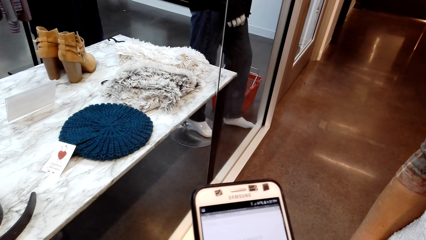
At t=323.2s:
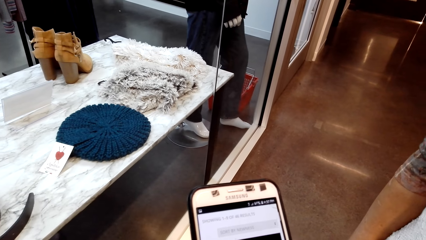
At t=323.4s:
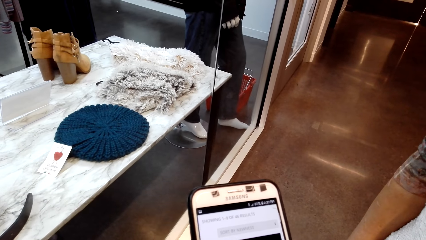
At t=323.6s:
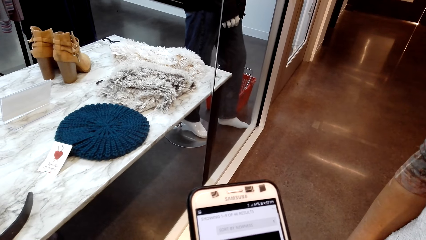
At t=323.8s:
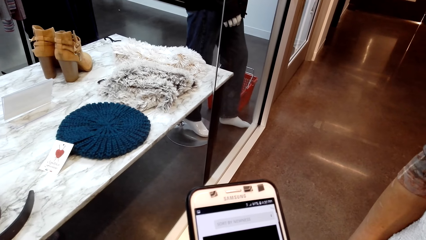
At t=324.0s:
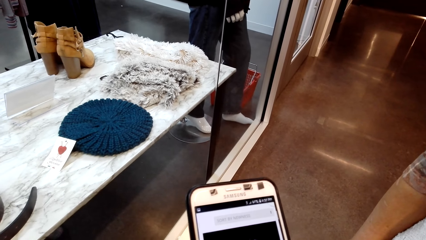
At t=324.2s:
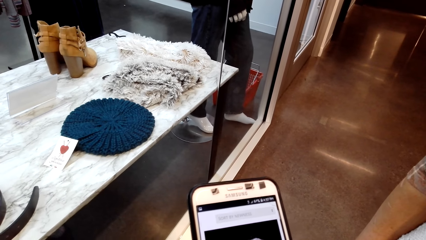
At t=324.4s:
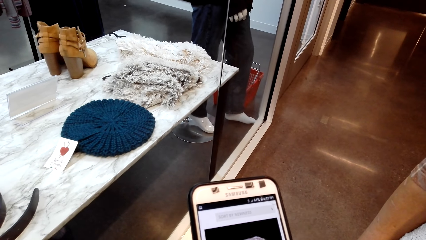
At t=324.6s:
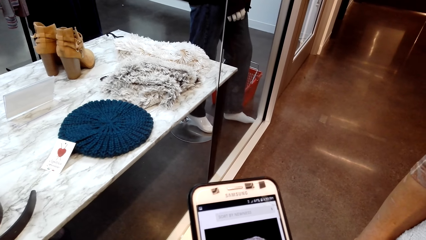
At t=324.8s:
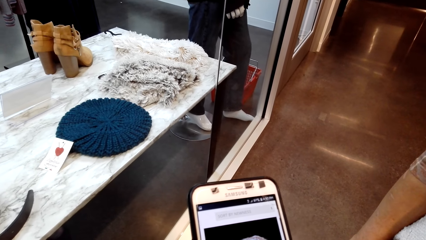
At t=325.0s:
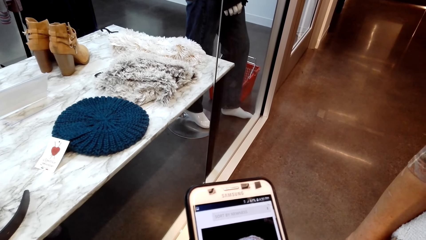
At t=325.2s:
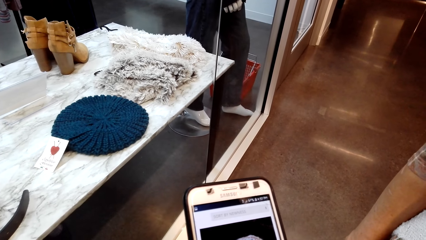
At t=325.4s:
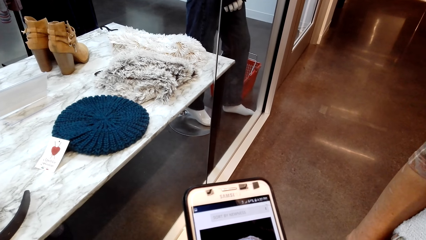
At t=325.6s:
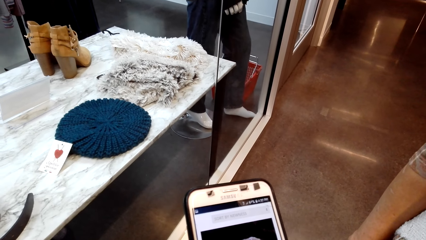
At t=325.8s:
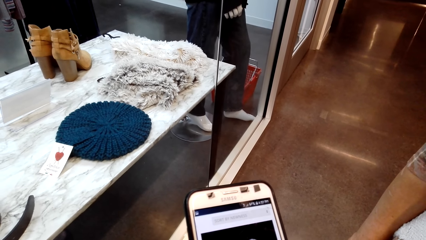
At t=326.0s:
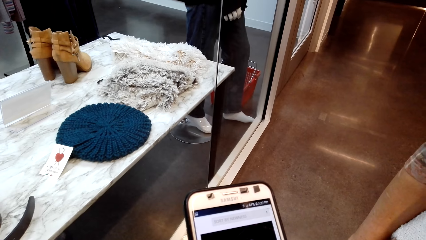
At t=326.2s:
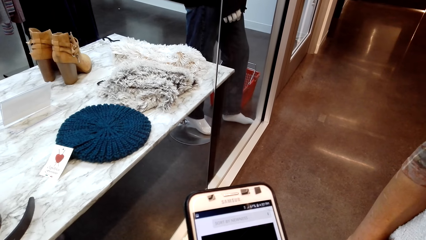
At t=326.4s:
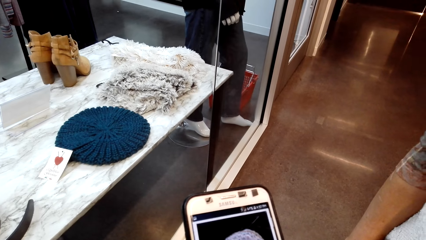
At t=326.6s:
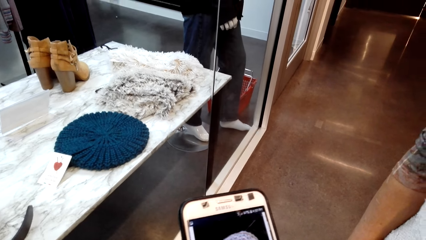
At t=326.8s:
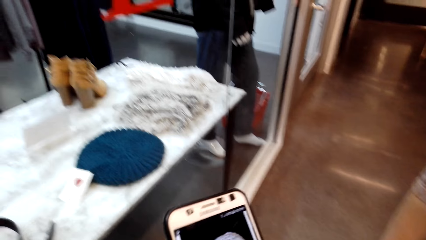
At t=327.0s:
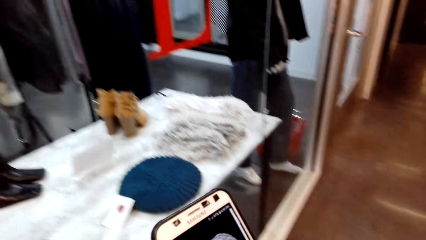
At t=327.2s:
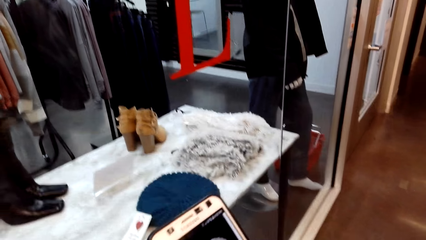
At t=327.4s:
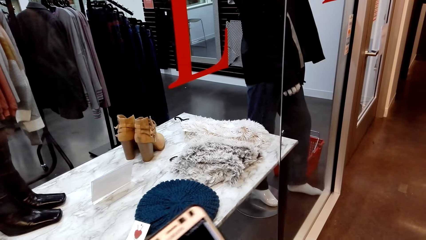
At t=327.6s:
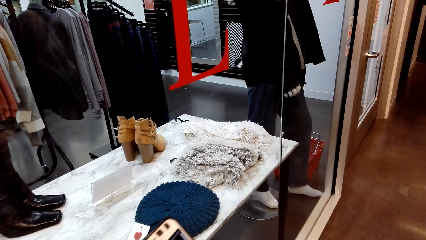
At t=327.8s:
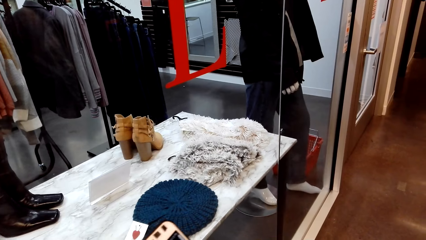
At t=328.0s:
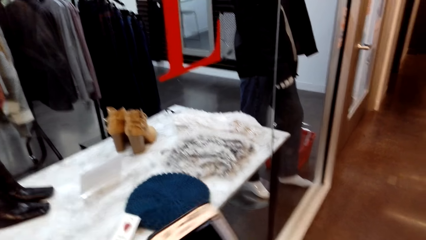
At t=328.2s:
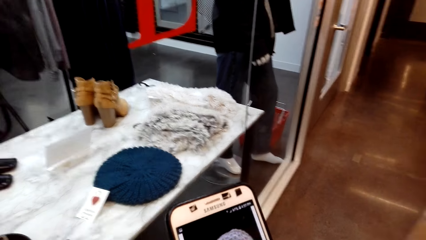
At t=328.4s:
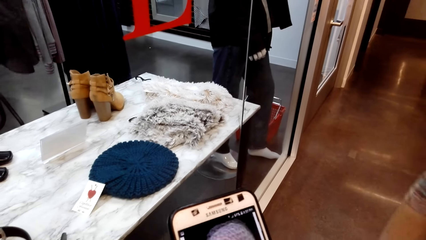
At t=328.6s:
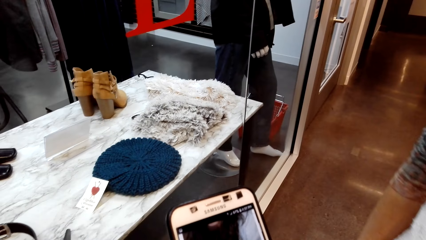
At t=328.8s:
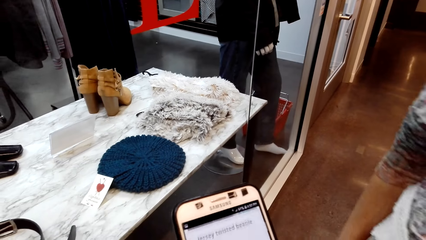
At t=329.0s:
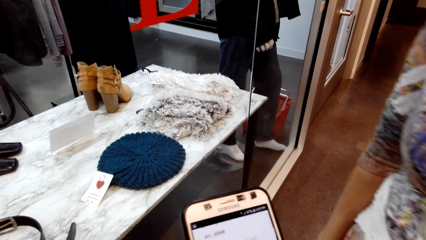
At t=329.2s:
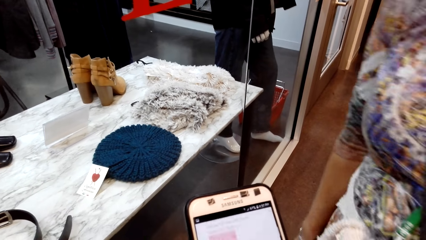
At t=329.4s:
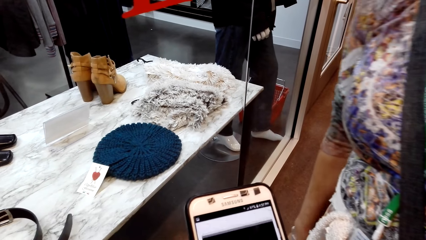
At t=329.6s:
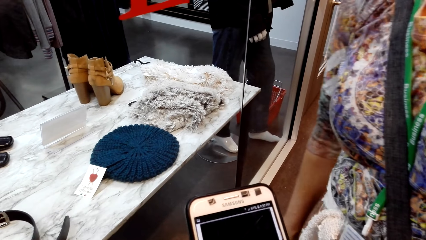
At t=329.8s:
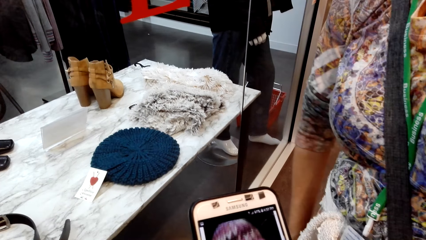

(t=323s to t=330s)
The camera wearer scrolls a phone.

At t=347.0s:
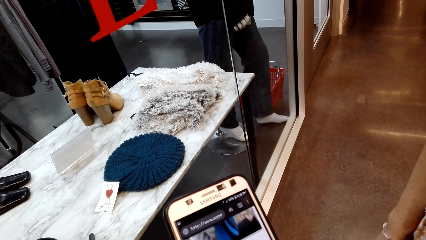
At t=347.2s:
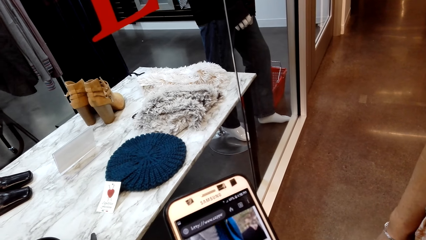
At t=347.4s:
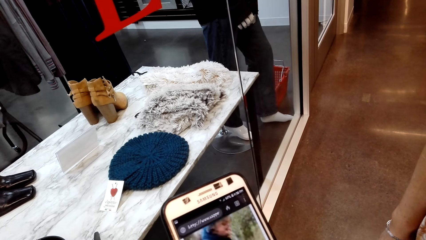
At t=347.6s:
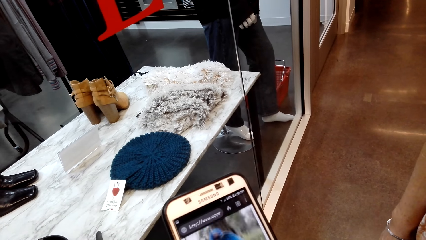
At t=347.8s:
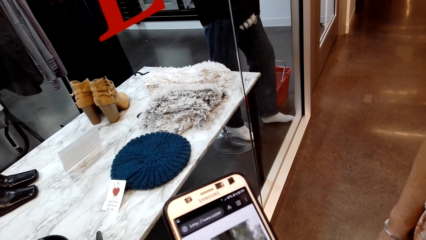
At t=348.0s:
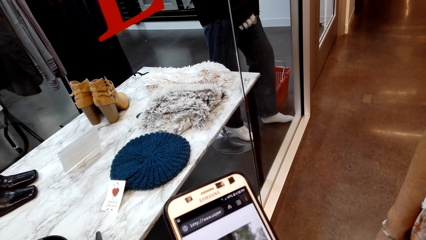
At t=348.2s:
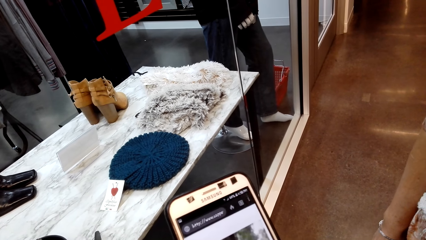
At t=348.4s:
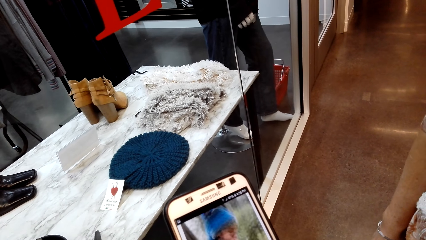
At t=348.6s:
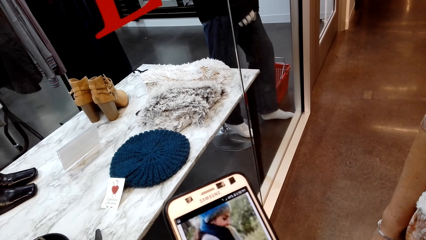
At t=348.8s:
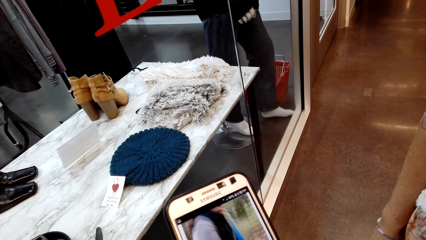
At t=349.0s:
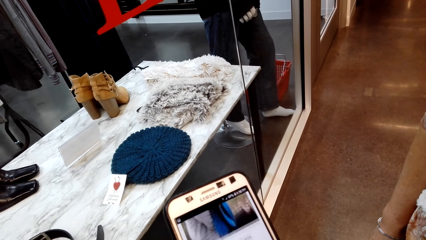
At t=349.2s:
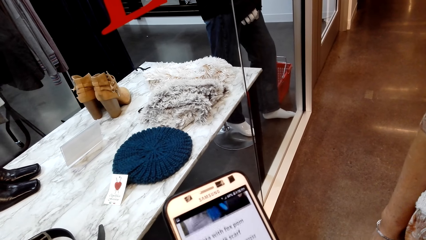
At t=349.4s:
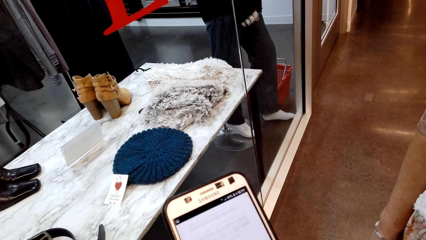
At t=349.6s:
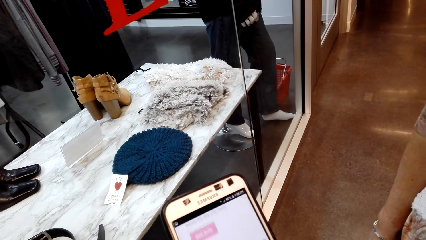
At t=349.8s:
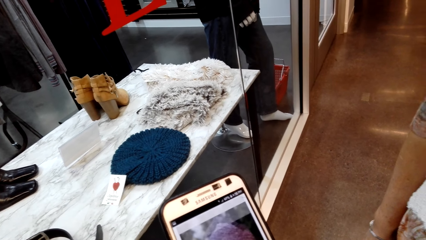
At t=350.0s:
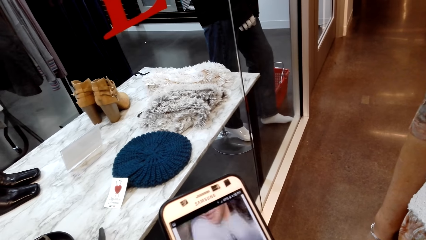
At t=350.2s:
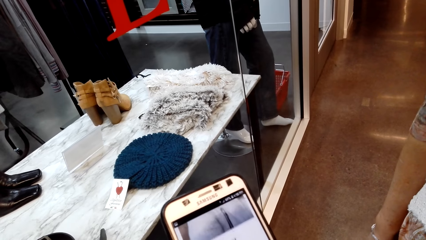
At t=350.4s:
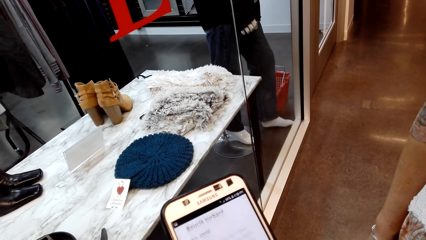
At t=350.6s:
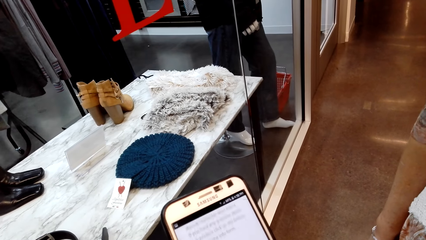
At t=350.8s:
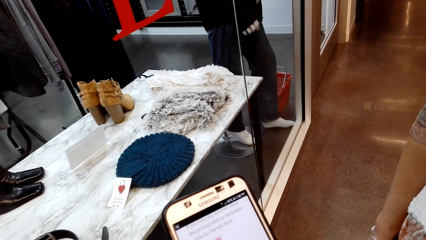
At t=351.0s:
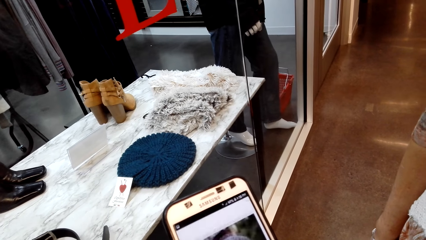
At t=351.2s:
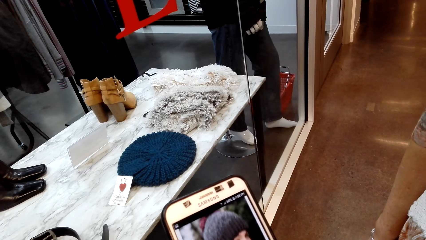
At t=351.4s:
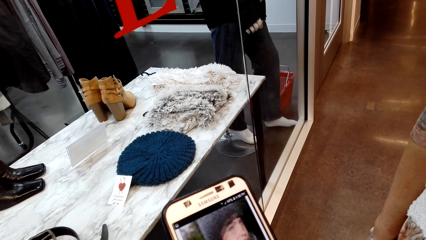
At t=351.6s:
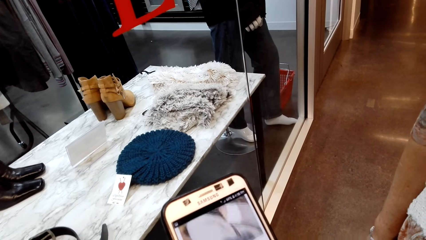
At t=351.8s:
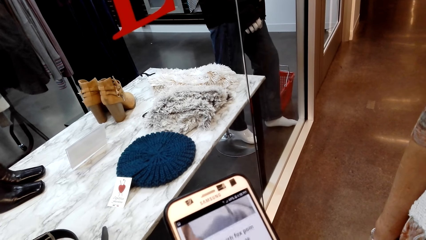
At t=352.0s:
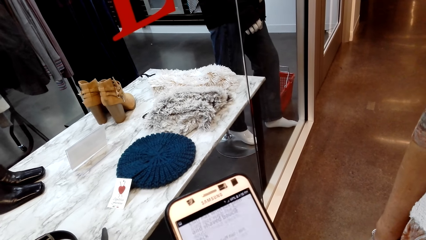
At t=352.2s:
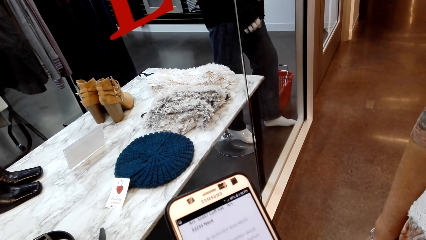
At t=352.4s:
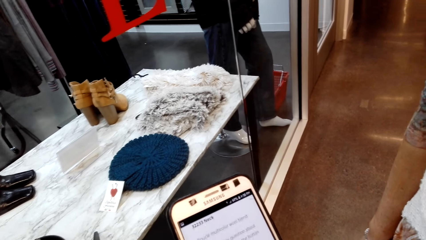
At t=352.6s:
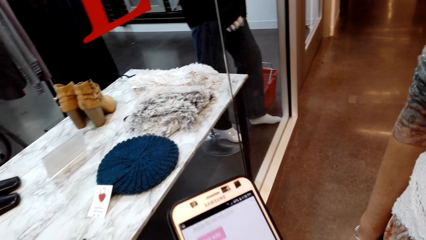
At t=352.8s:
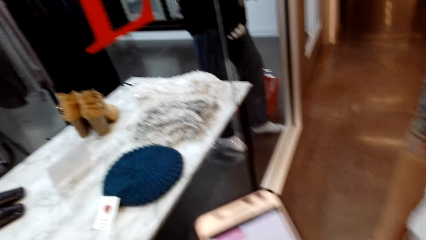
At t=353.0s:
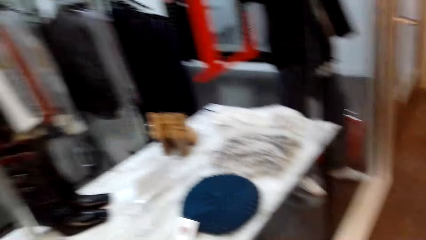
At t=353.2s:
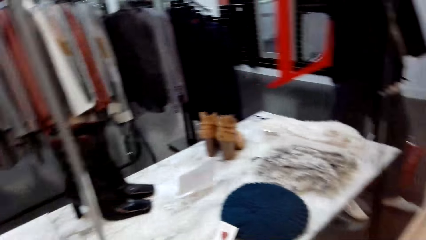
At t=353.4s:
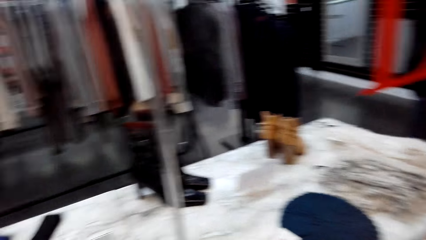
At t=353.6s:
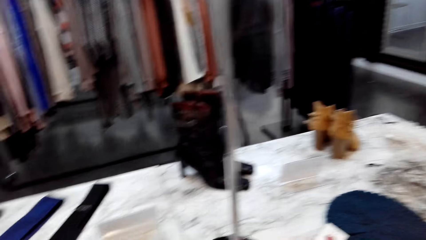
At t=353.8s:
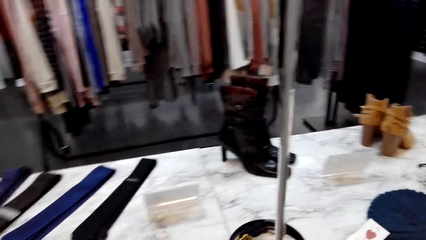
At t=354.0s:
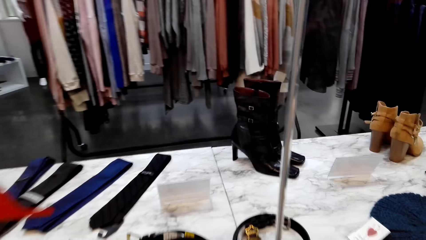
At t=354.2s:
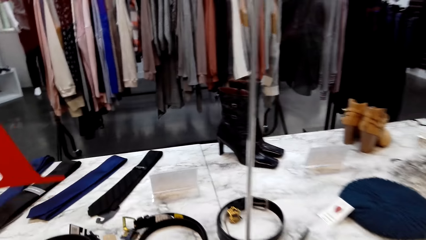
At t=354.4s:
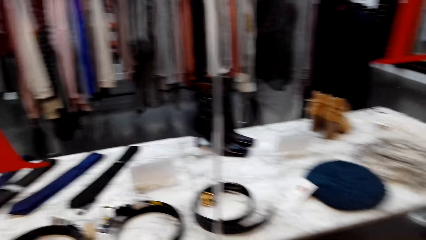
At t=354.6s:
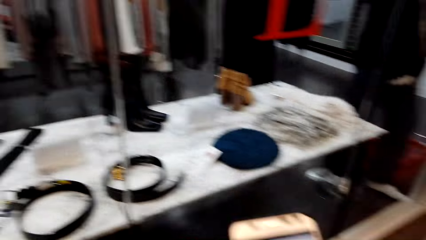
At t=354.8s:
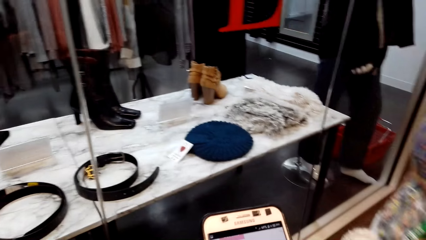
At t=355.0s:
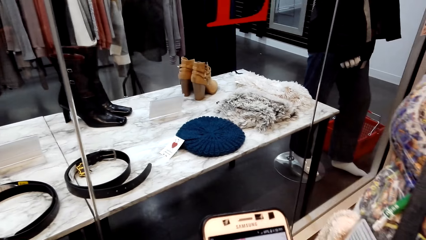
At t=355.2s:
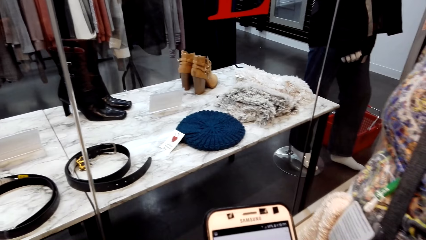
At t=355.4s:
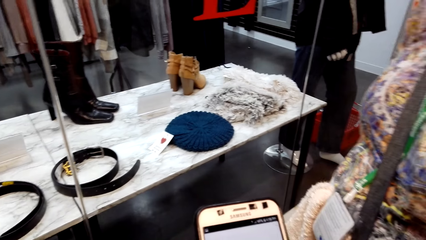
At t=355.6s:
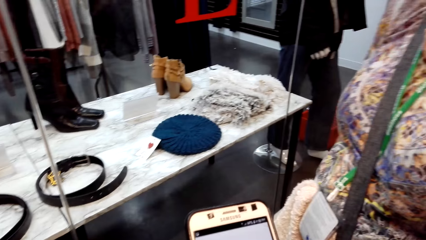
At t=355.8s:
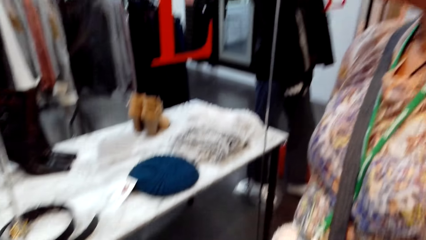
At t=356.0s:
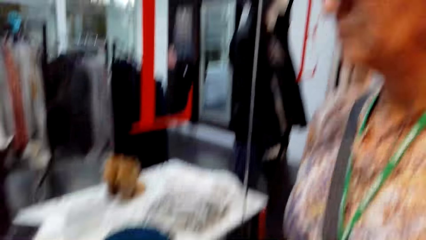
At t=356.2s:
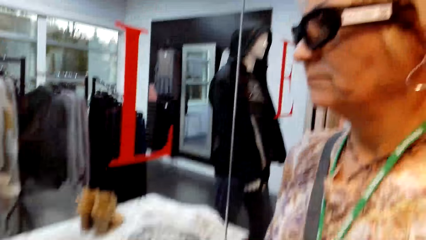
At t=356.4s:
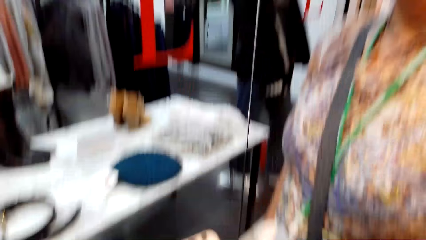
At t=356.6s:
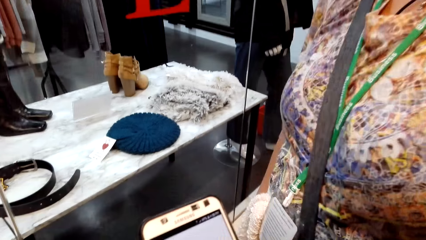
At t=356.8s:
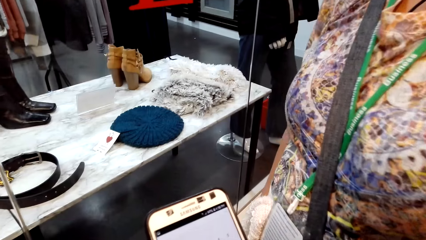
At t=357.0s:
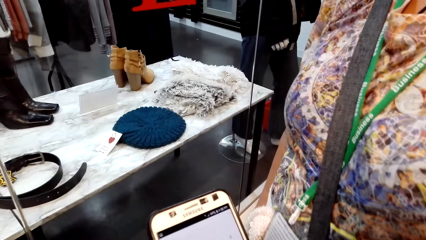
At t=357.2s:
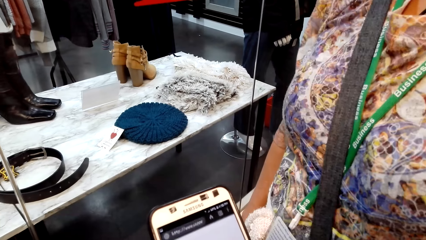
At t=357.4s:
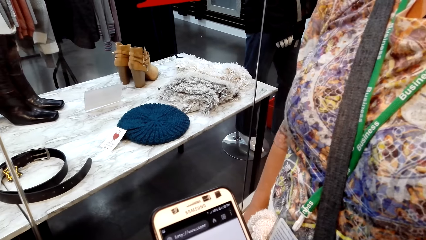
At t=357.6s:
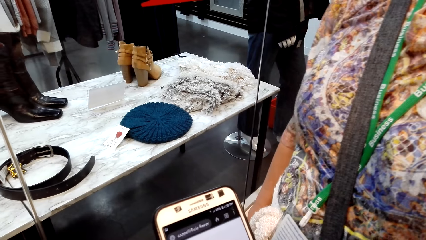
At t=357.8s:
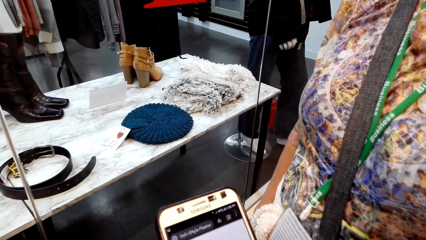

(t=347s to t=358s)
The camera wearer uses the phone. They look around. They interact with a lady.
